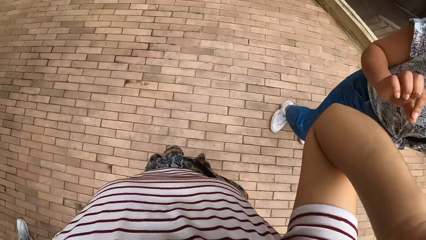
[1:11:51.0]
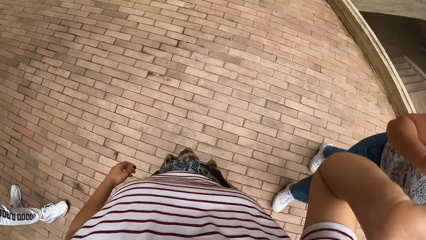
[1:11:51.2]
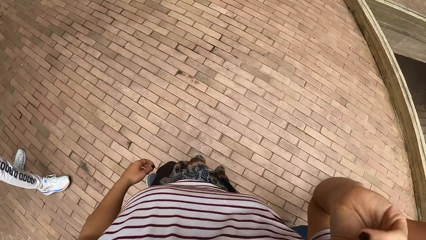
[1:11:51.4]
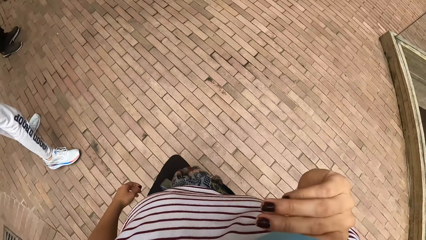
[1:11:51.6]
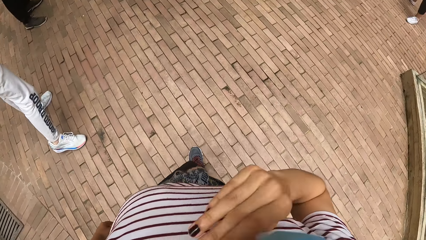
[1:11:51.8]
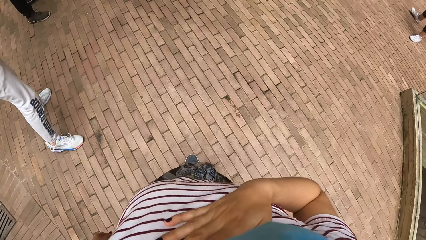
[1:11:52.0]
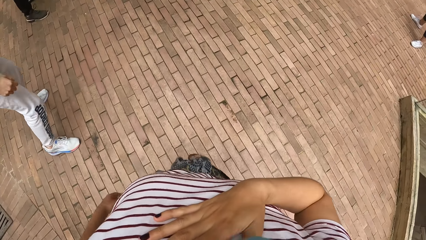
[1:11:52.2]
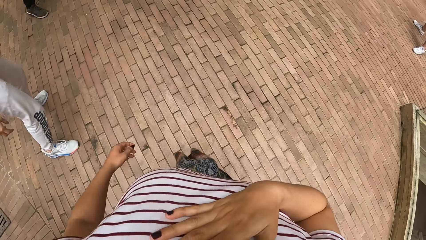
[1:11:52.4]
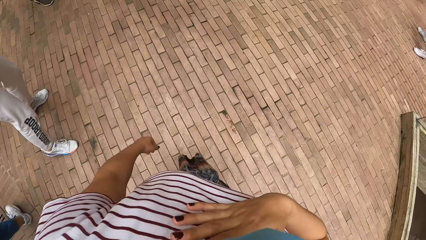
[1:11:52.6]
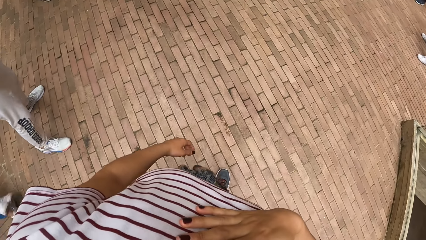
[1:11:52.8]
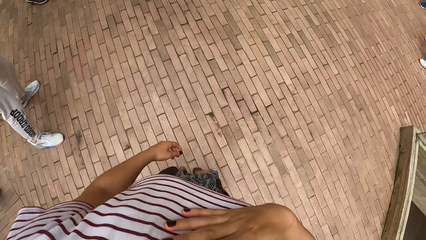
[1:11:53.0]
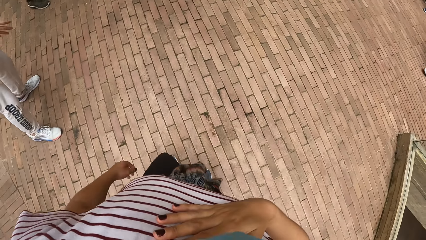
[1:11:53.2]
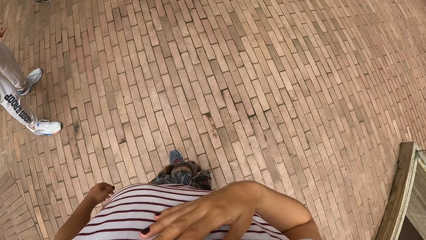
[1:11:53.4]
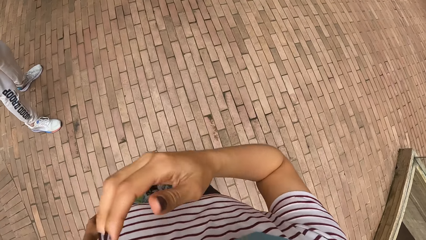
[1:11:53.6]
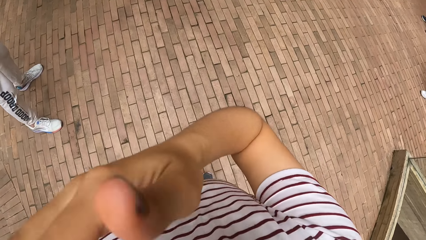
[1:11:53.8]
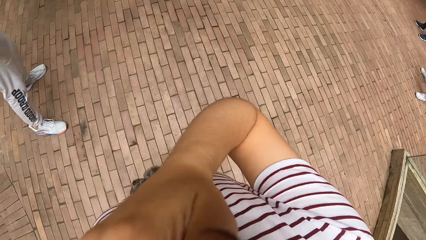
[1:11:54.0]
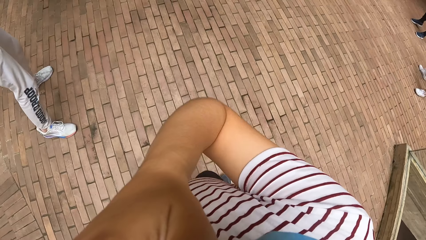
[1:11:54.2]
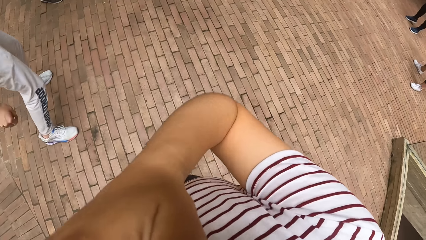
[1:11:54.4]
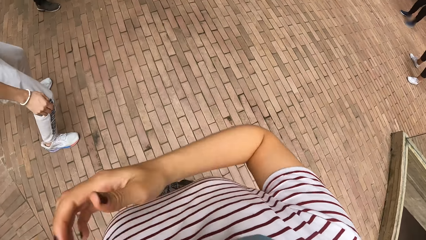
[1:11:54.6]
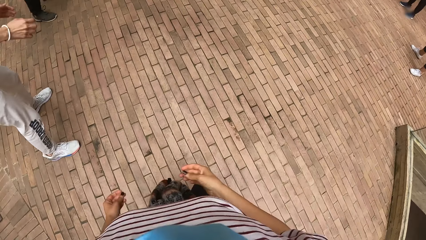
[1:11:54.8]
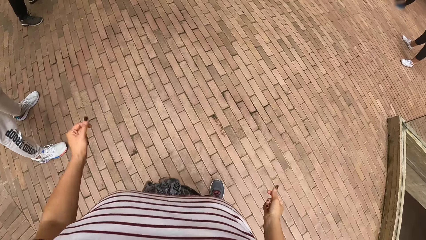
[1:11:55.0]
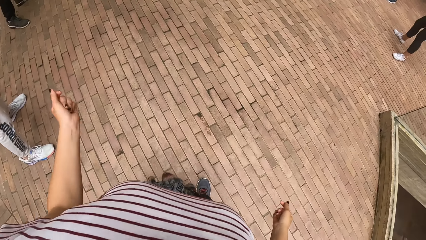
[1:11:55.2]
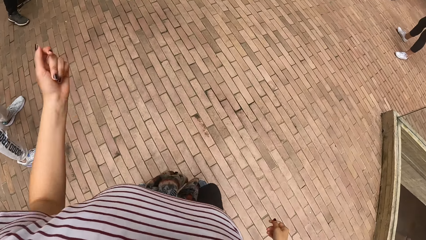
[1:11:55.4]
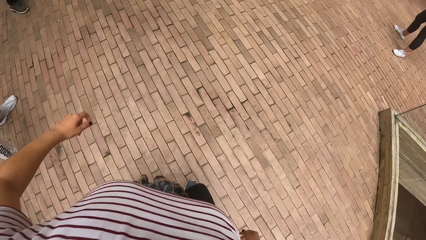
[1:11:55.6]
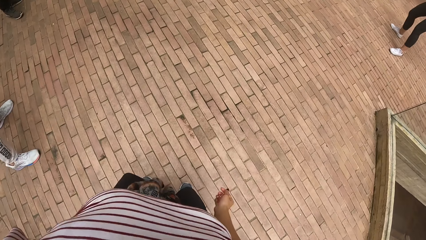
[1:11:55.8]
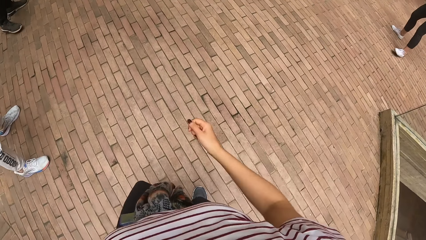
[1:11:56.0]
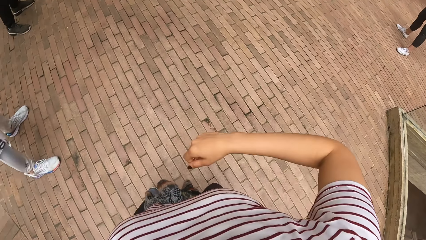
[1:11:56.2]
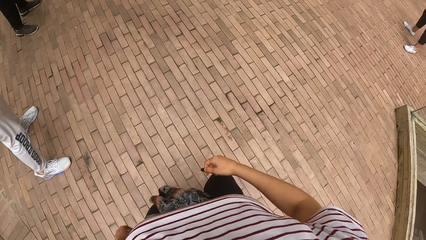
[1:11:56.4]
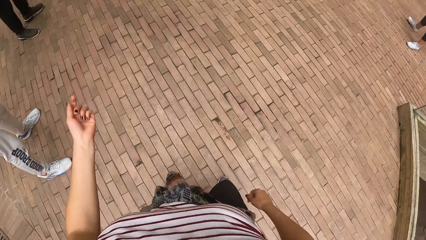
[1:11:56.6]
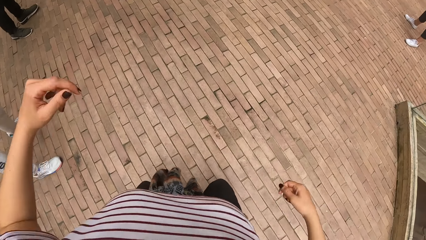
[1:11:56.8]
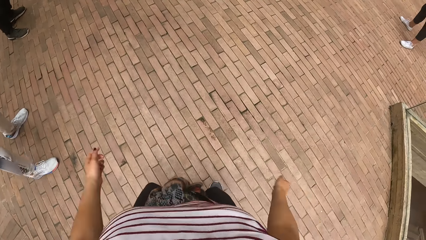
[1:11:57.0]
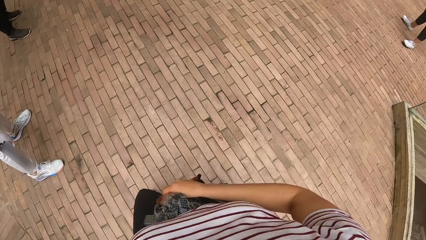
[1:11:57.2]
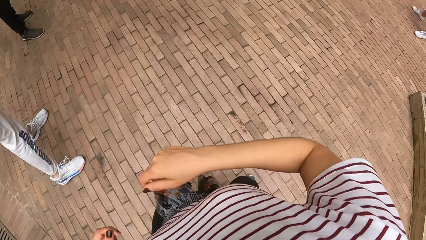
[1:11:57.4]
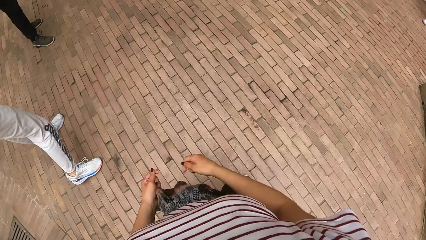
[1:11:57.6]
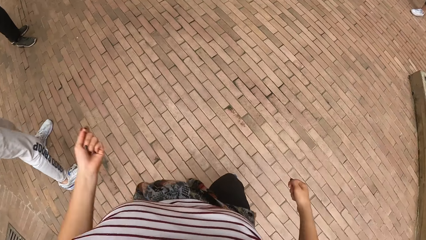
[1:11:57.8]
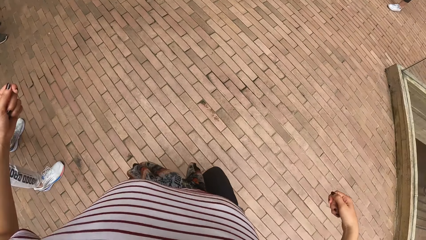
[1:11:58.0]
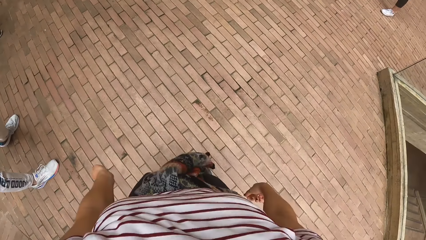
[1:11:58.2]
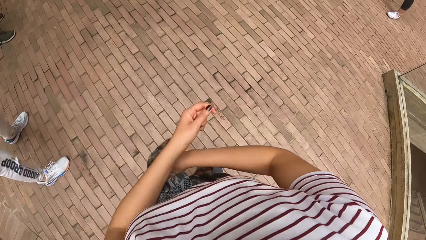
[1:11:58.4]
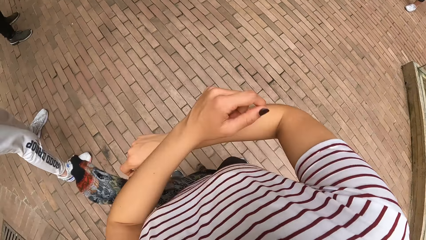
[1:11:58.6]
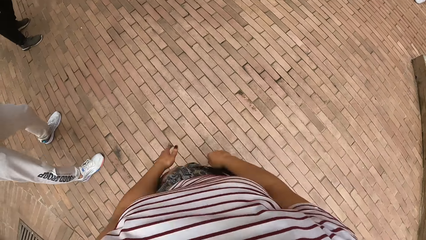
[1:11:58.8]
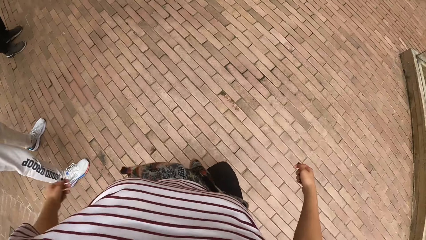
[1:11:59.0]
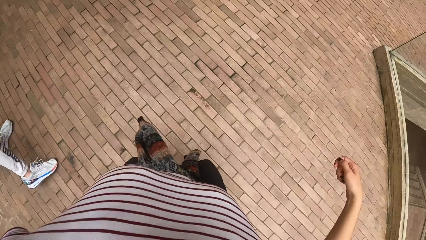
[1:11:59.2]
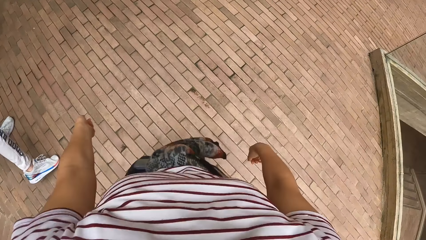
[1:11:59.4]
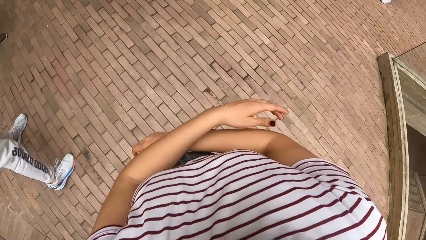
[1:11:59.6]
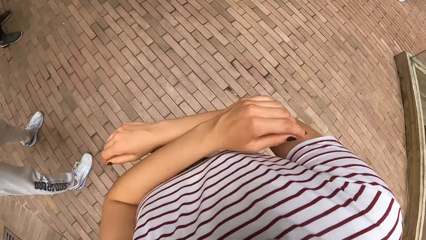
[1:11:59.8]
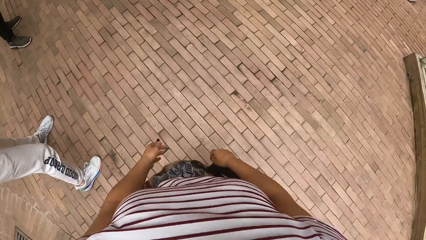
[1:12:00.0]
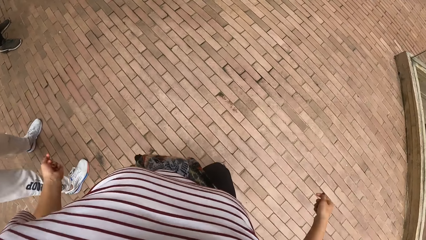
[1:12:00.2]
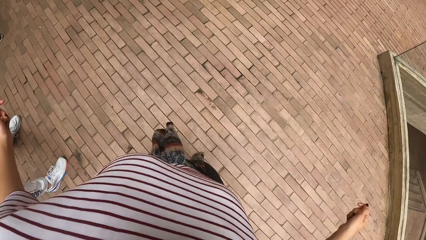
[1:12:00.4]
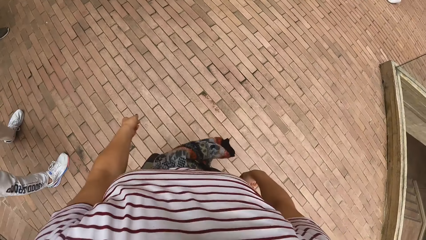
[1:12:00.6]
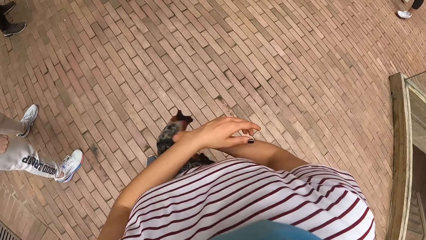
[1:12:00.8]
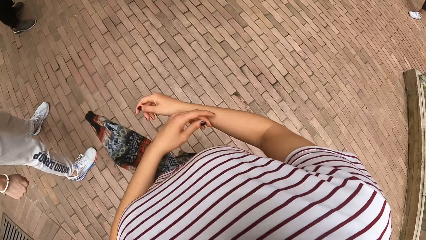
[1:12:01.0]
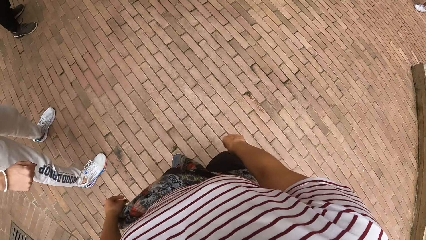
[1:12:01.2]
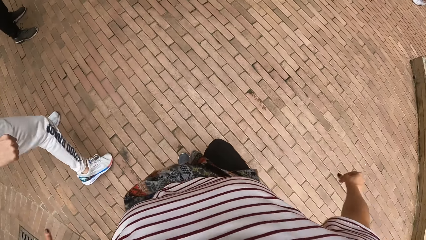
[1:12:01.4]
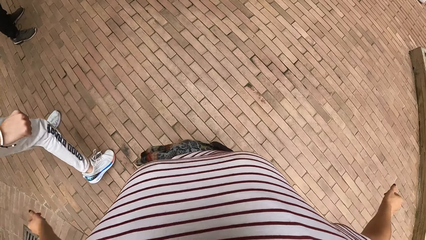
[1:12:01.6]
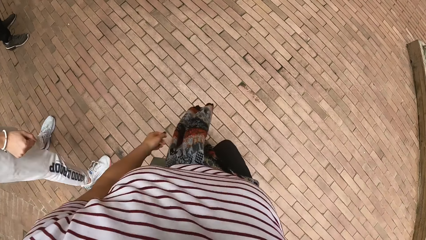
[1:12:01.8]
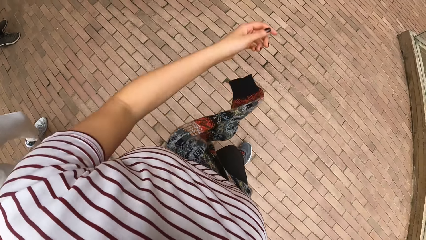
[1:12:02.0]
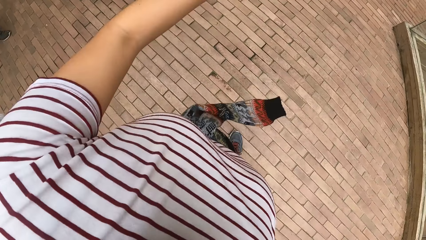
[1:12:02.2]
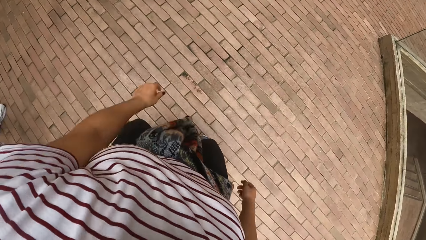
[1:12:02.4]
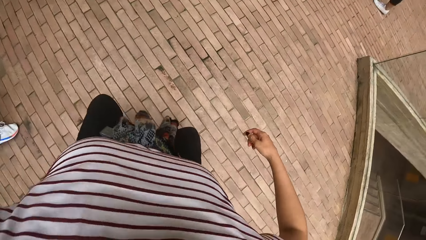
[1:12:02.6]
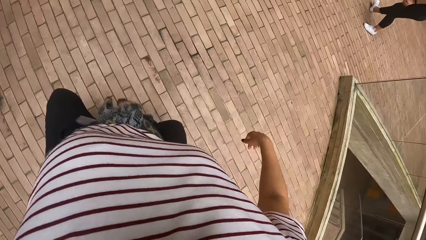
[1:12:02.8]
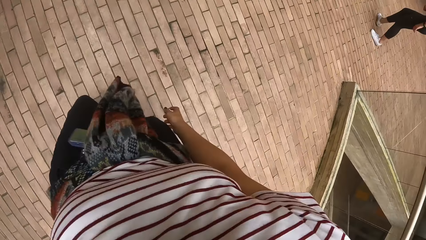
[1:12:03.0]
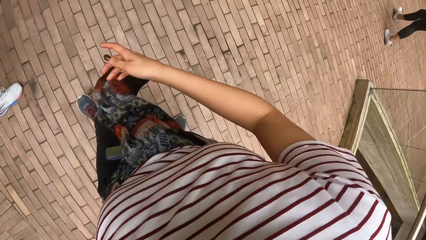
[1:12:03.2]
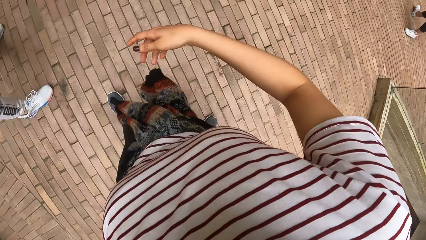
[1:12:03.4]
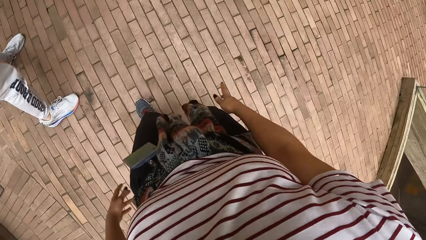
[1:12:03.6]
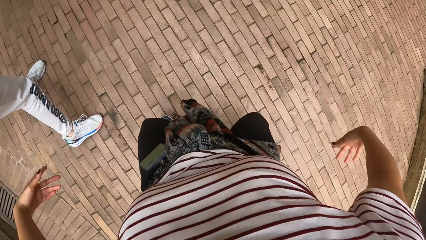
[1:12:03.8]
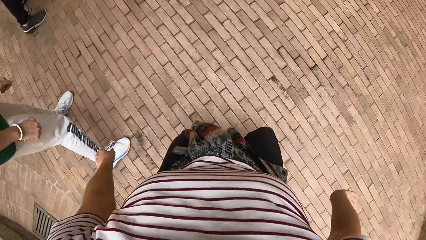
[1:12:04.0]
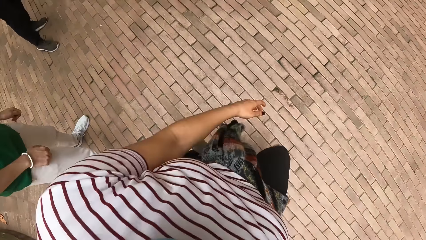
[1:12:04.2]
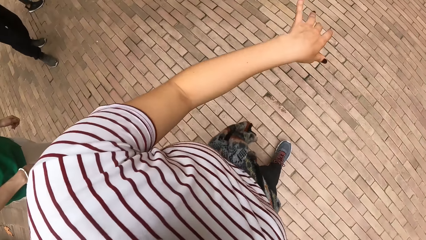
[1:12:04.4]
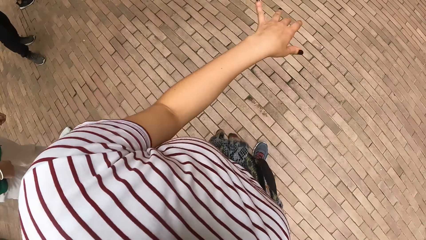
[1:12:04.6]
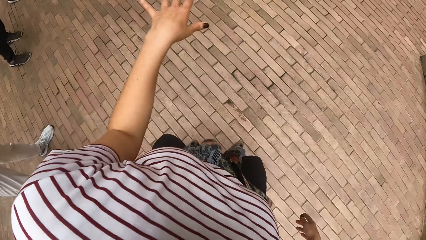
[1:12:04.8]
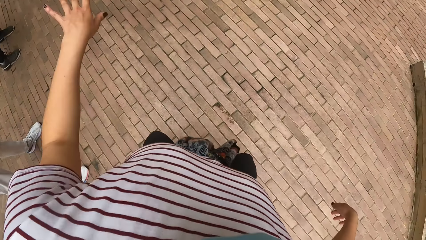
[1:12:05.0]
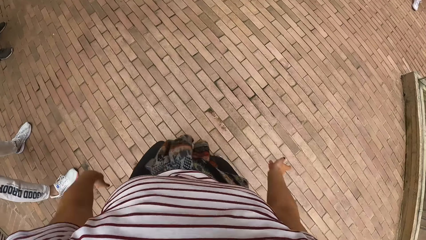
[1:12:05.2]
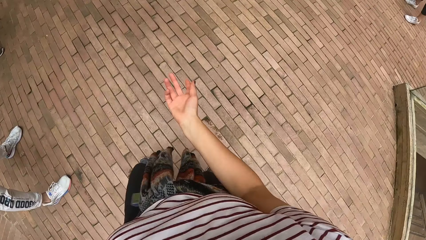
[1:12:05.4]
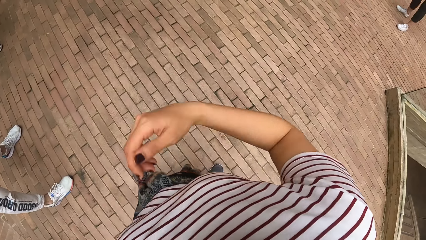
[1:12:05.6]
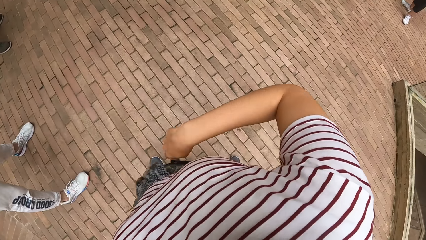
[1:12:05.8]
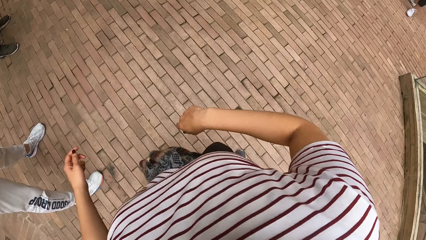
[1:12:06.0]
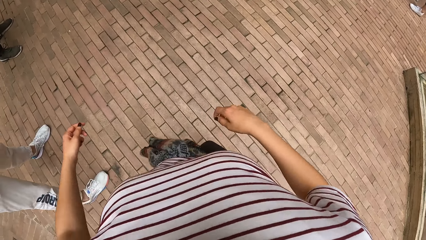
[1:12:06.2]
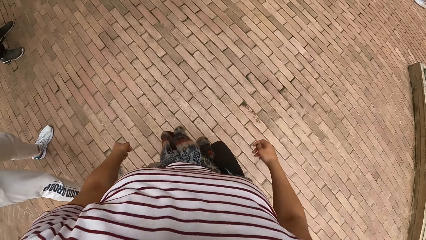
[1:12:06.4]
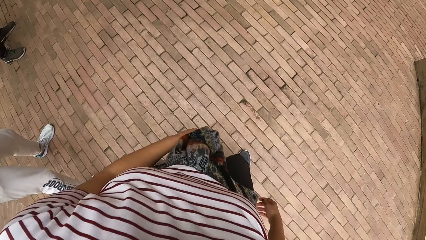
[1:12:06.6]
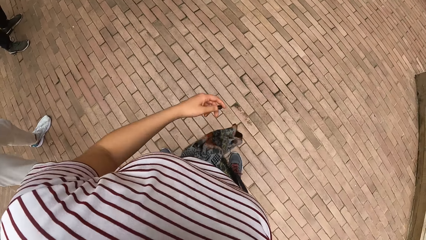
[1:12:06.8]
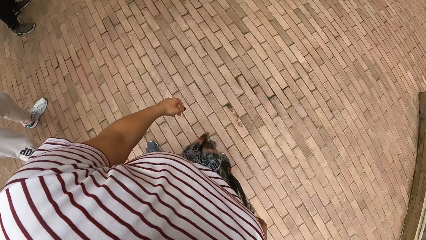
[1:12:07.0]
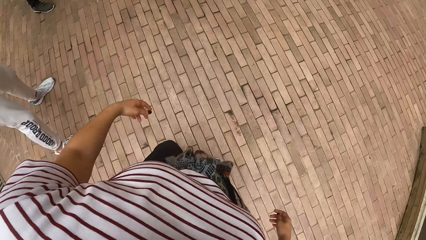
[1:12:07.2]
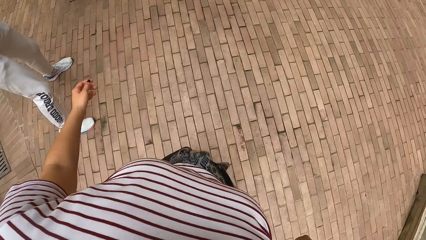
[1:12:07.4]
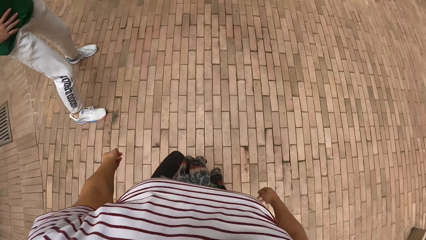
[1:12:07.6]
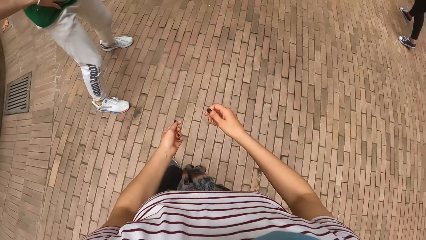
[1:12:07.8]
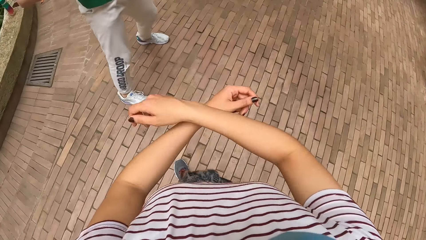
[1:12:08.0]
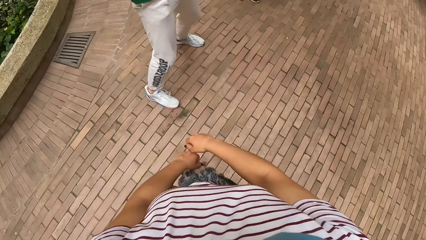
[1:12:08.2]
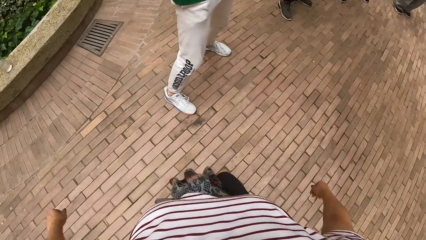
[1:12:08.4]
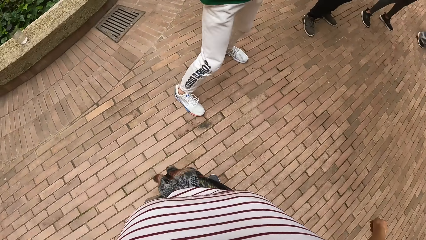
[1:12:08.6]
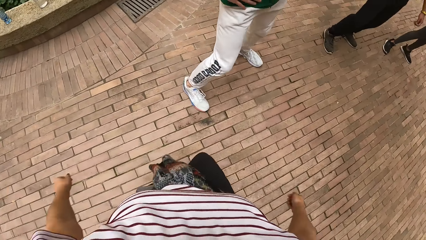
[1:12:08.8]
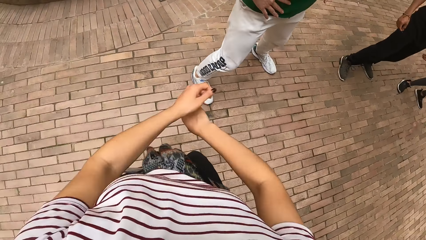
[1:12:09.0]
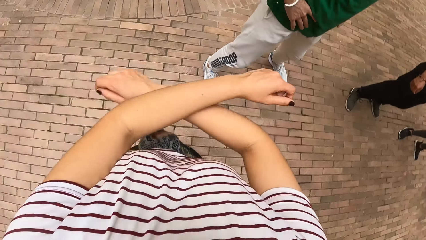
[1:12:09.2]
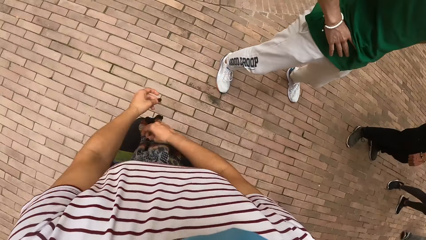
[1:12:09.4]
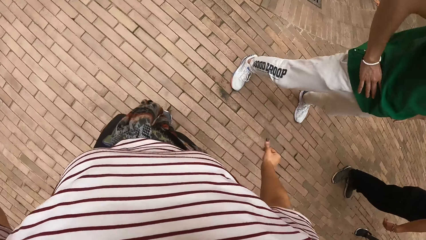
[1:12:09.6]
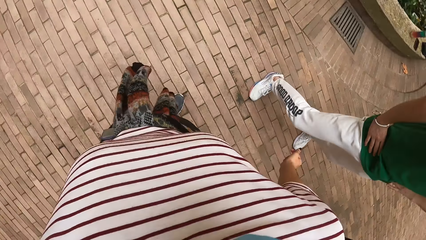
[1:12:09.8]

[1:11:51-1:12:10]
A woman walks past the camera wearer. The camera wearer places her right hand on her chest. She touches her nose with her right hand. She does some dance moves. A man moves his legs. The camera wearer does some dance moves.
